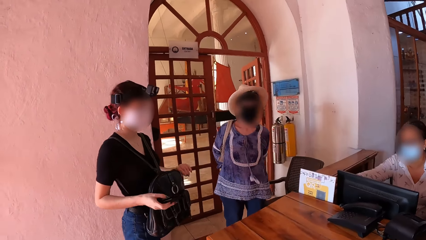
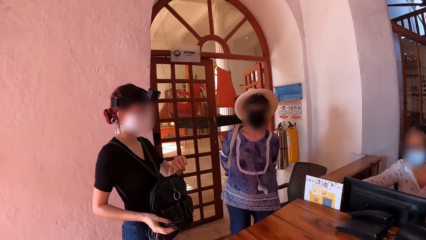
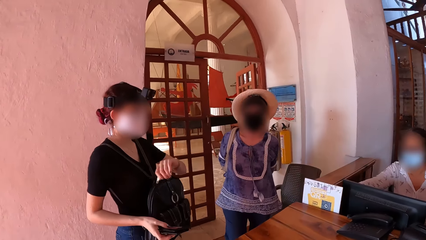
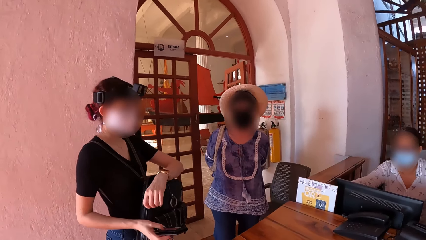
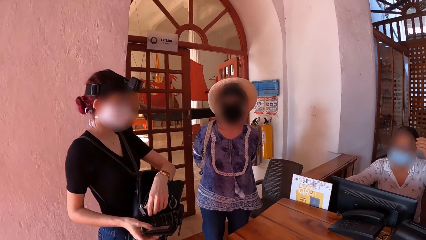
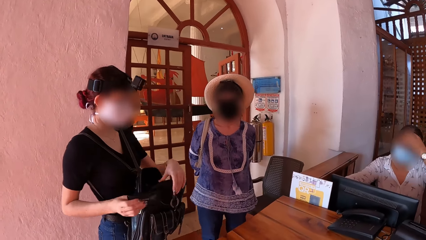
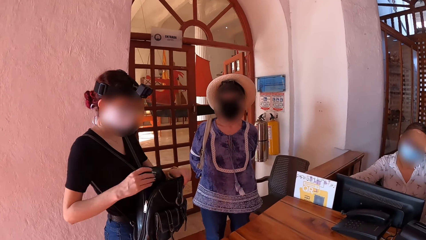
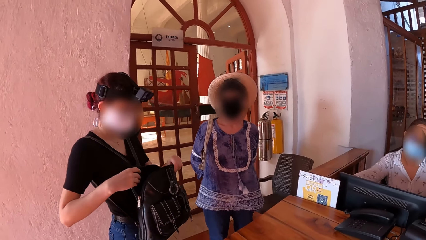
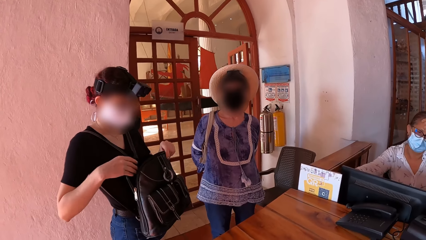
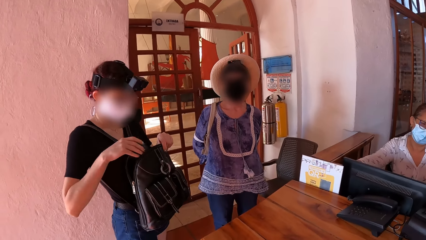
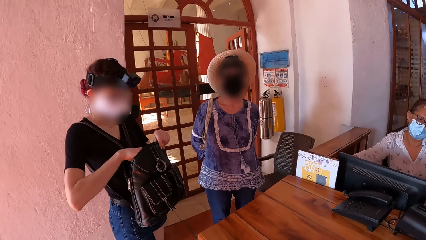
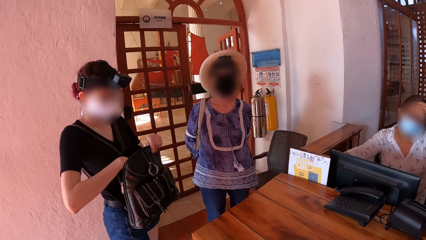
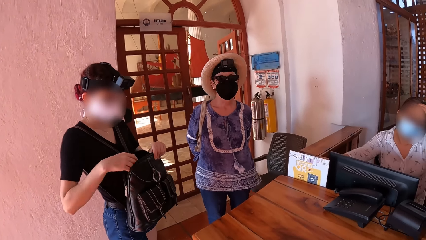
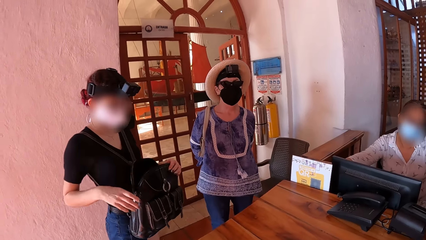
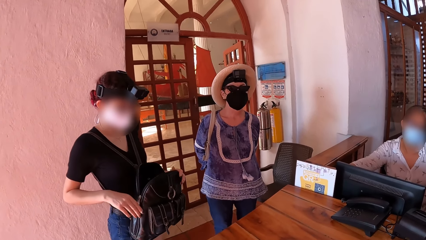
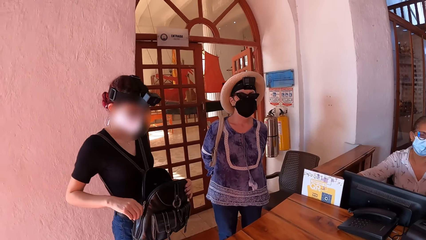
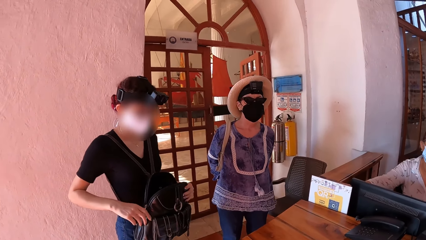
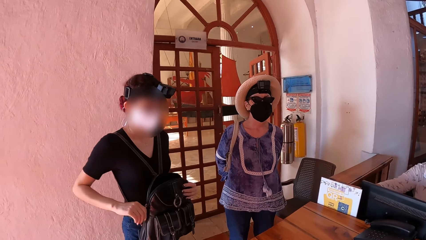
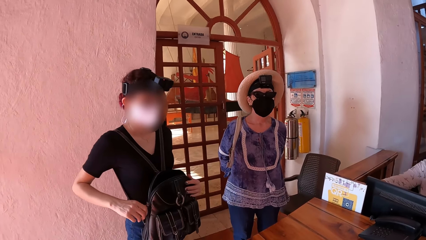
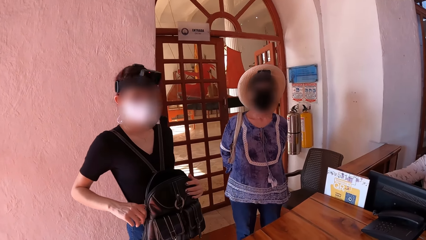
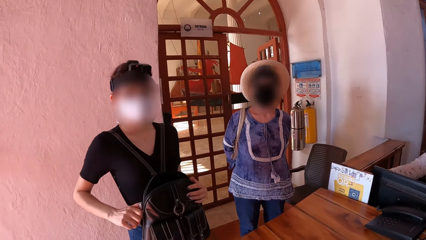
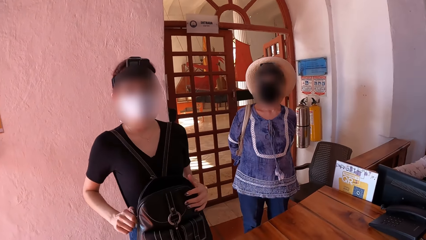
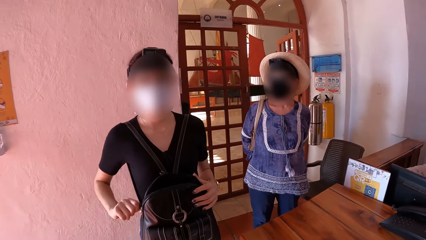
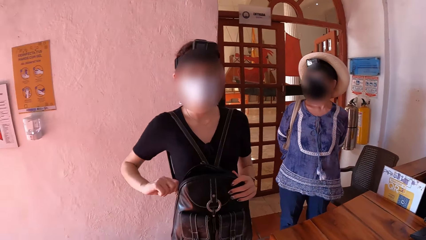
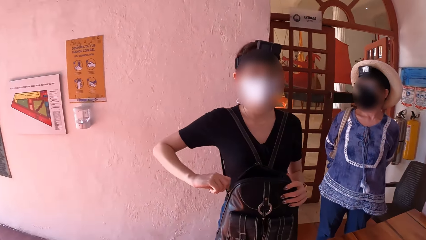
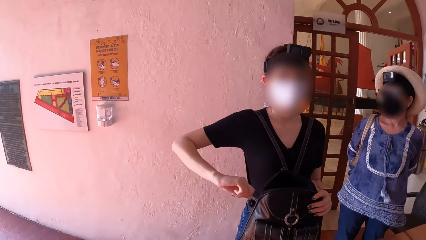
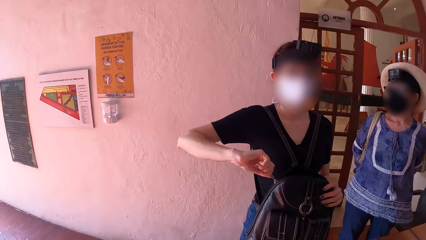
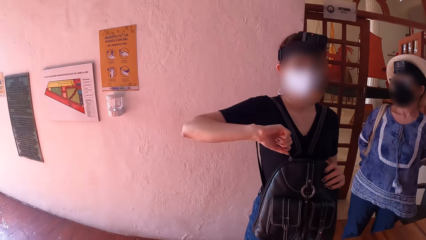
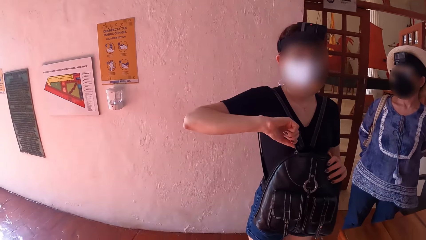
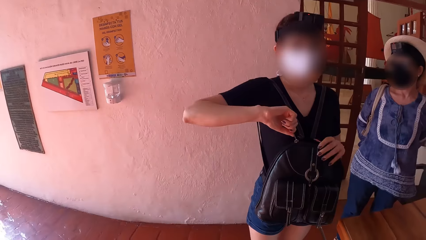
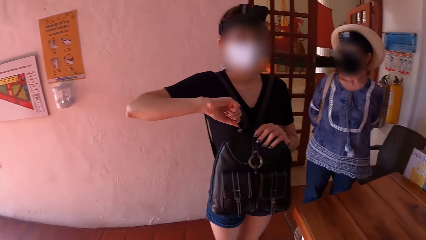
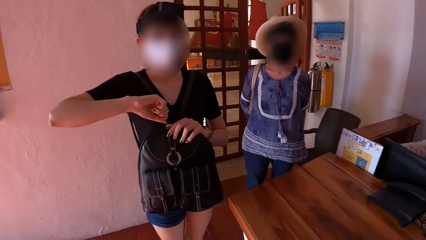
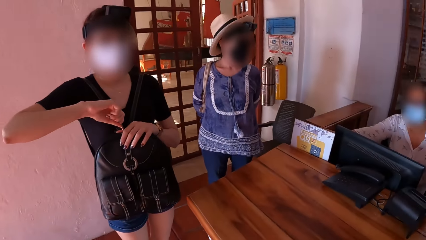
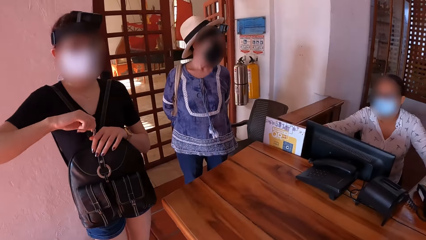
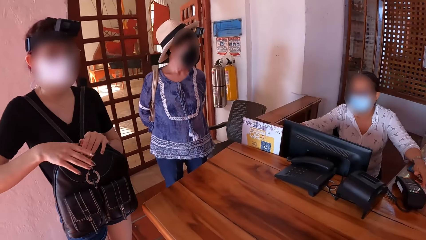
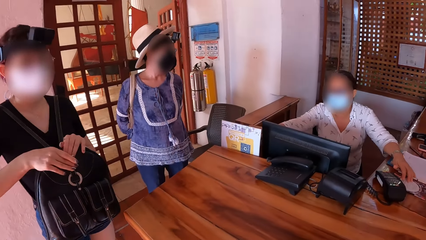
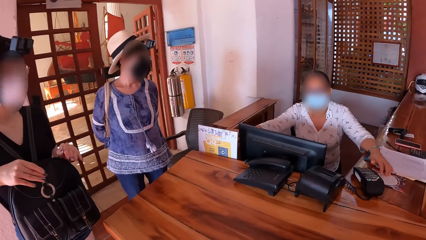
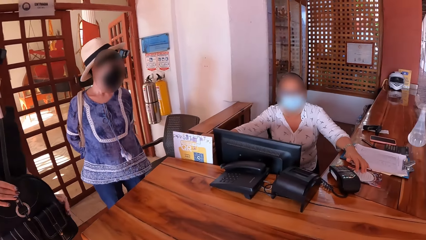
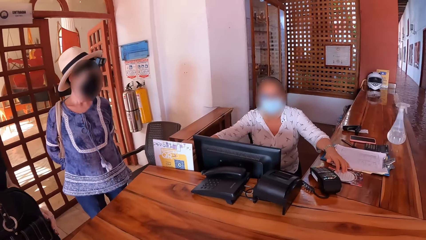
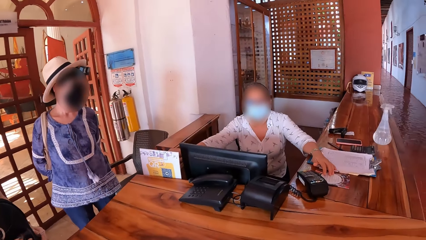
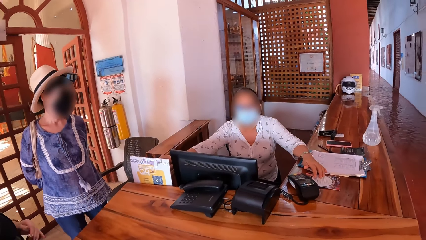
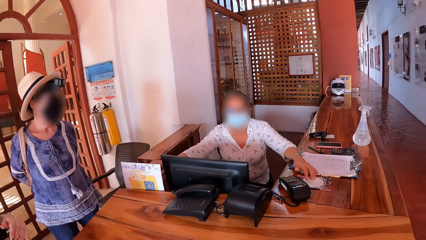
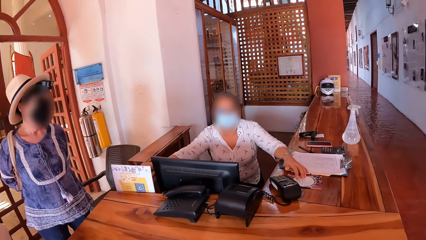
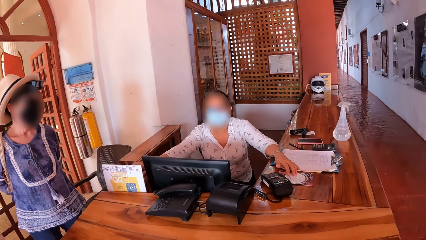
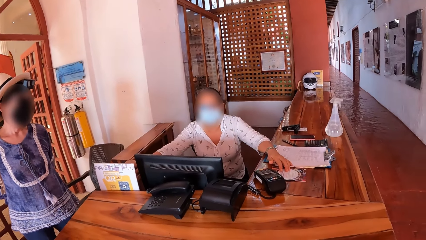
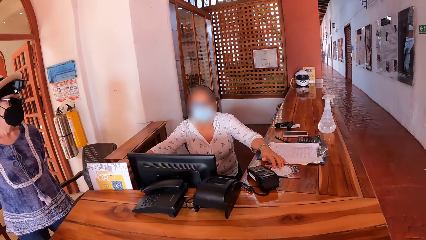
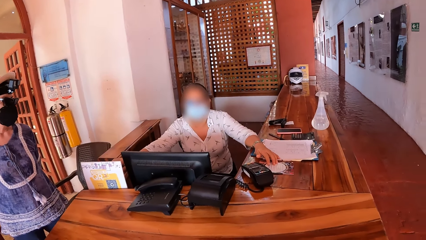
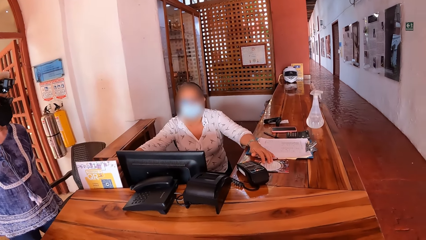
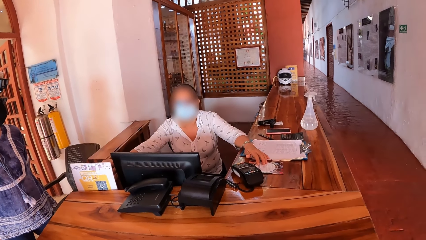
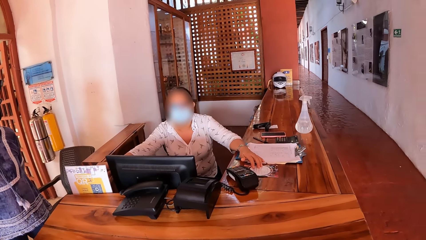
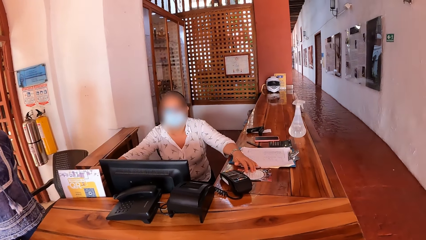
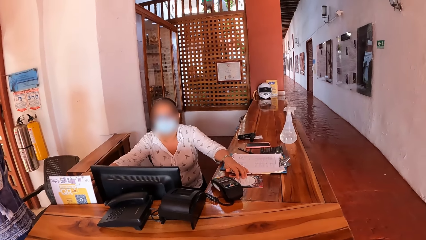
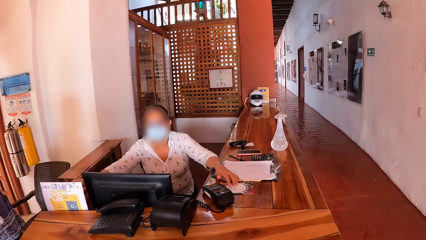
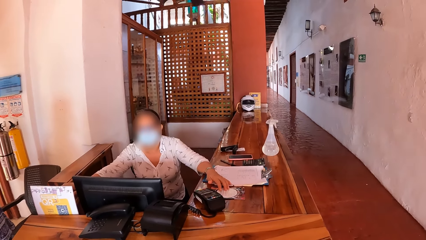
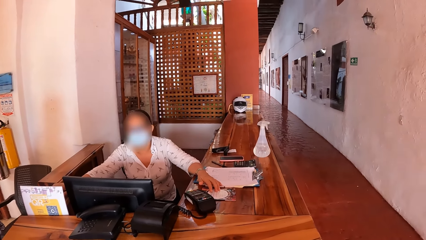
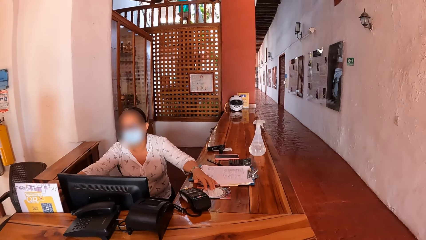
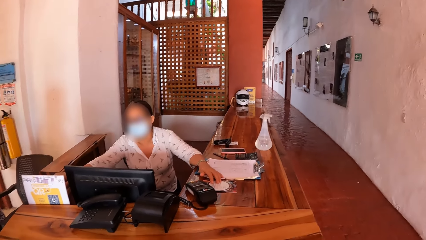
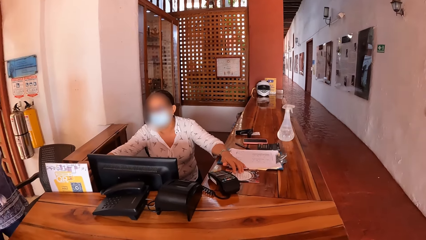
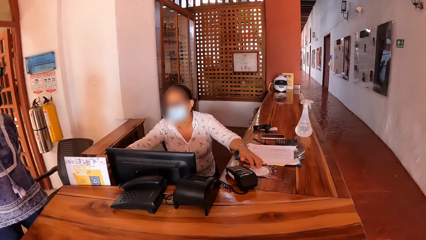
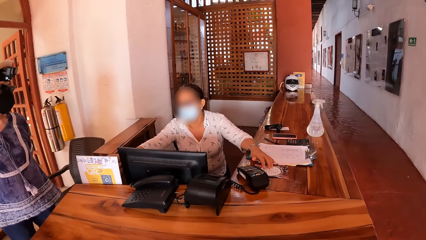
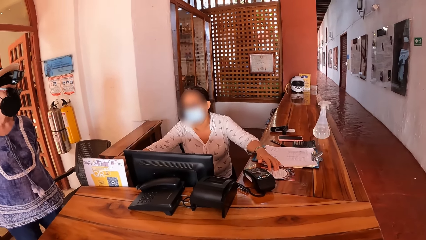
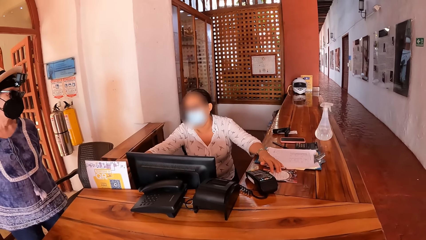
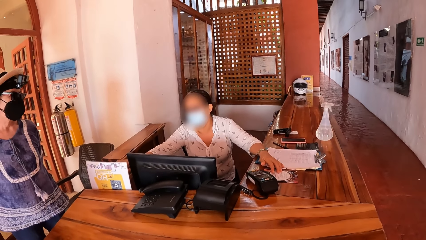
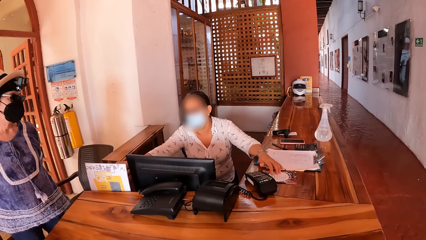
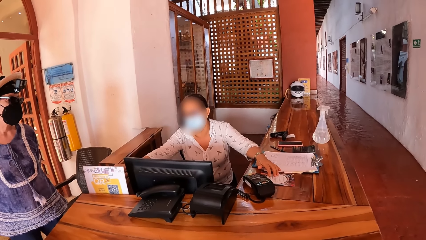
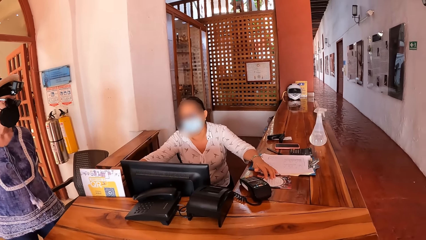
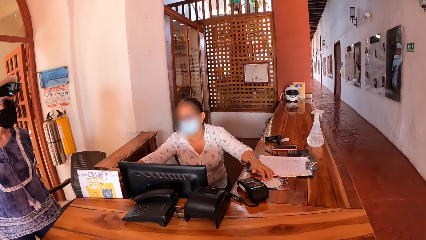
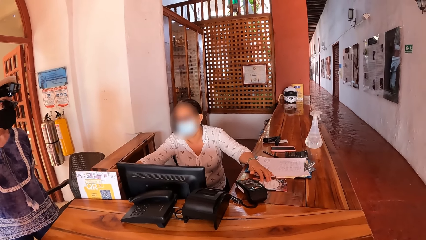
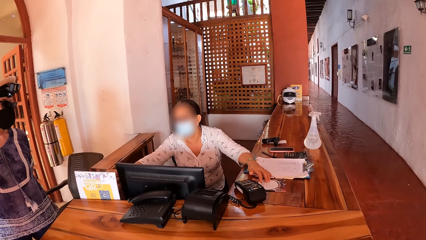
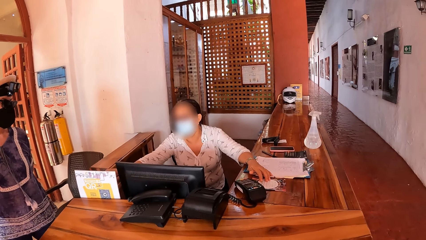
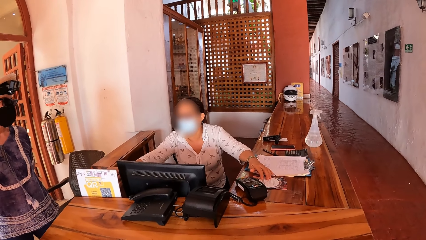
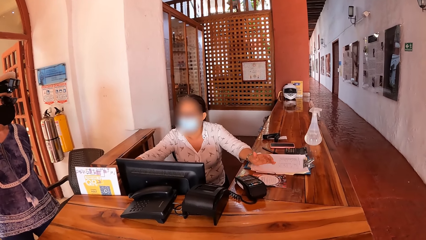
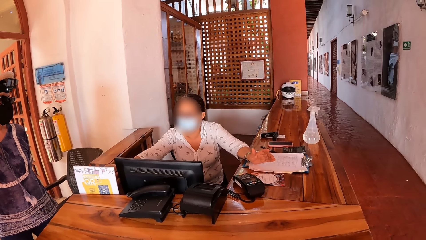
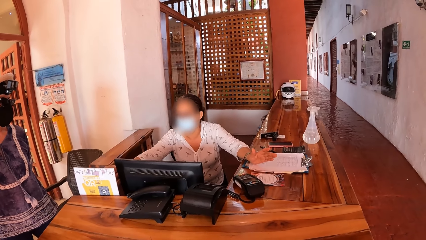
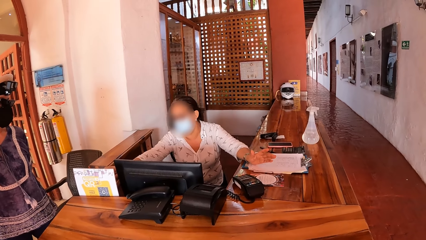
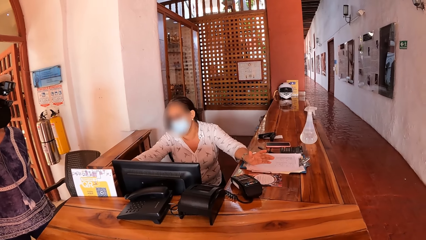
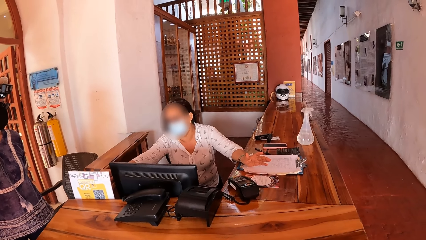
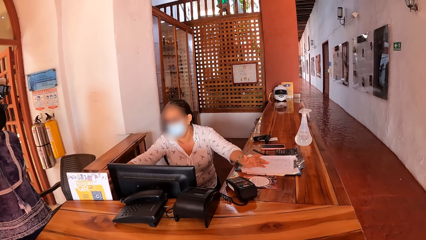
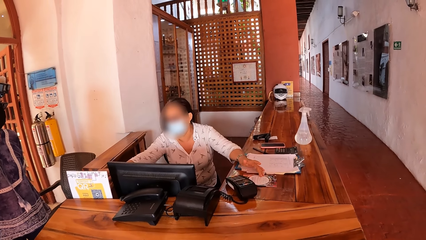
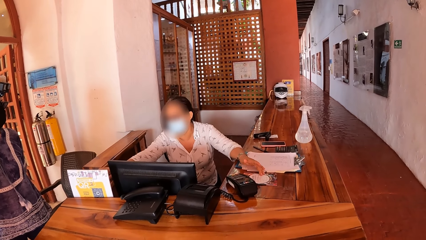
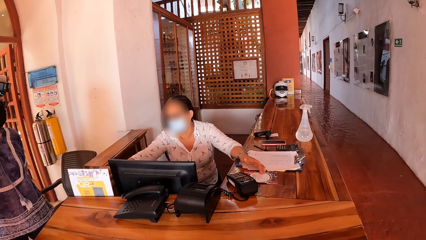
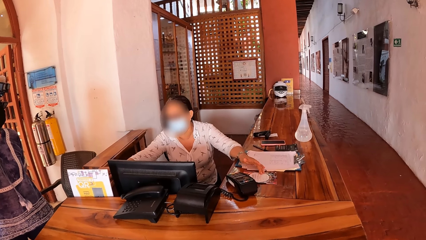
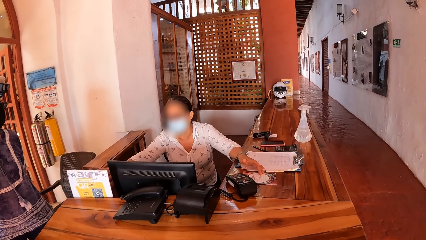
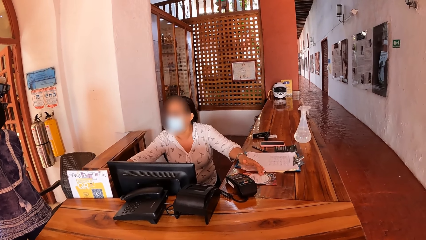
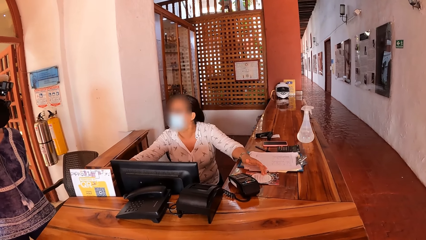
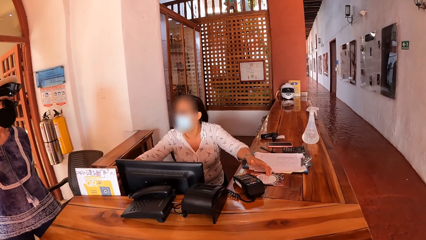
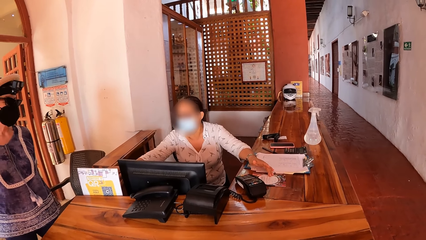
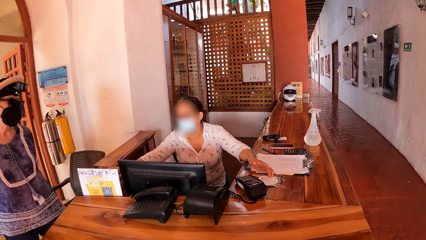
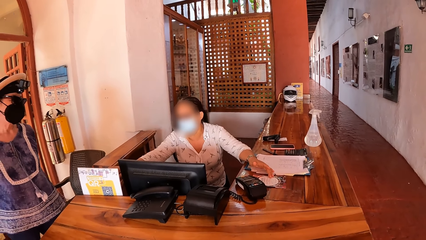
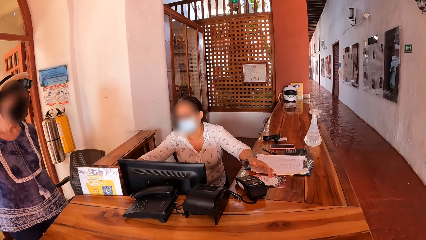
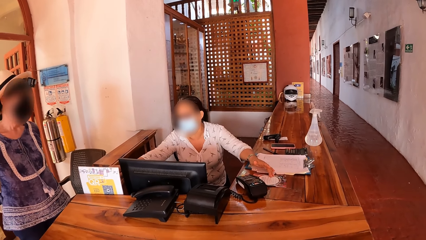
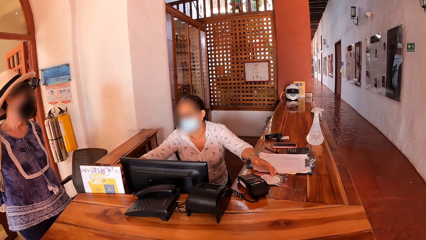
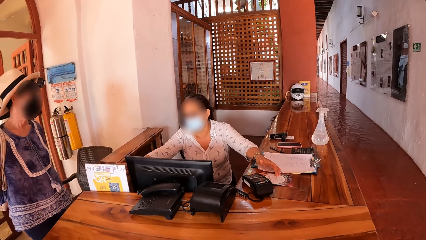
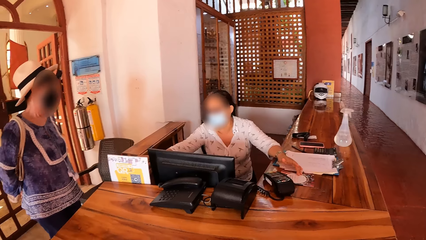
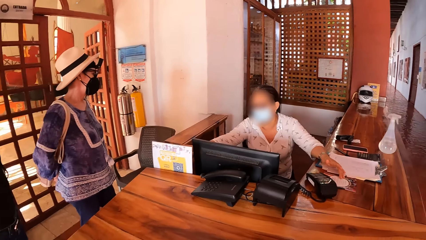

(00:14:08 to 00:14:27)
The woman holds the bag with both hands, drops the purse into the bag with her right hand, and zips the bag with the zip lock in her right hand. The camera wearer looks around the room. The woman zips the bag with the zip lock in her left hand. Another woman interacts with the camera wearer. The other woman interacts with the first woman and a third woman. A lady gestures out with her hand.
